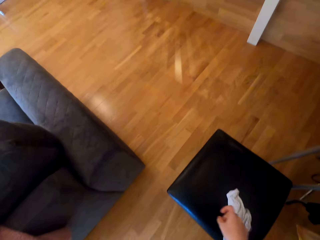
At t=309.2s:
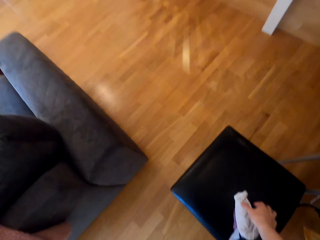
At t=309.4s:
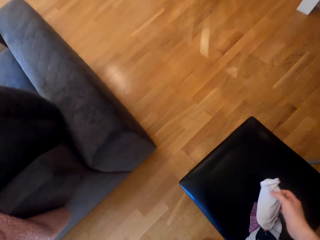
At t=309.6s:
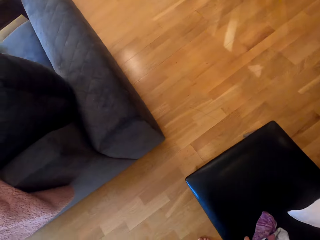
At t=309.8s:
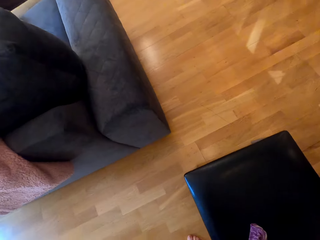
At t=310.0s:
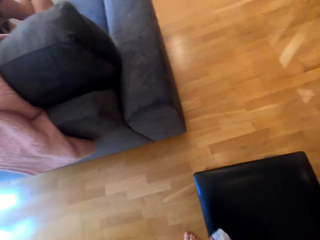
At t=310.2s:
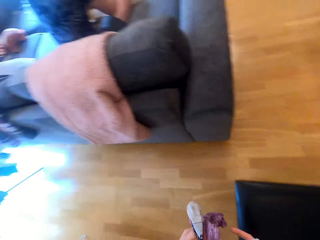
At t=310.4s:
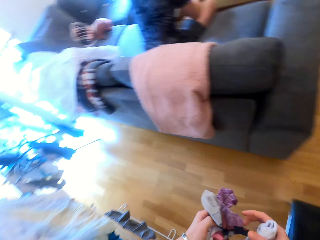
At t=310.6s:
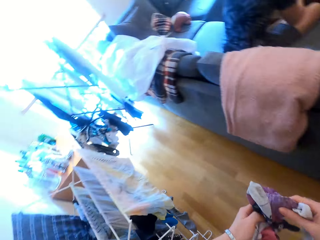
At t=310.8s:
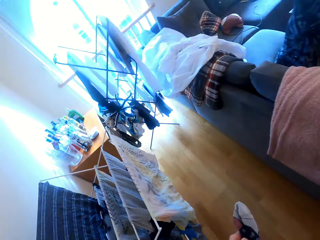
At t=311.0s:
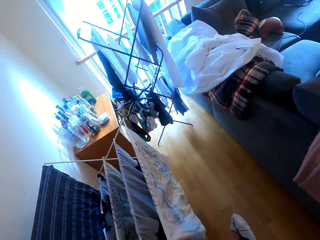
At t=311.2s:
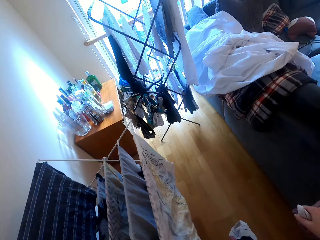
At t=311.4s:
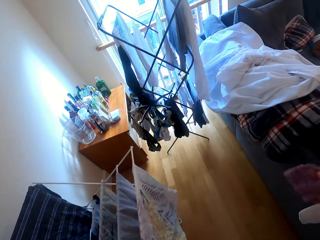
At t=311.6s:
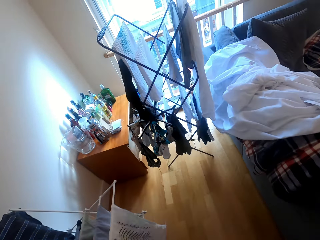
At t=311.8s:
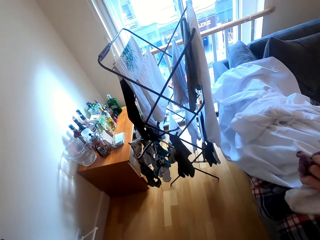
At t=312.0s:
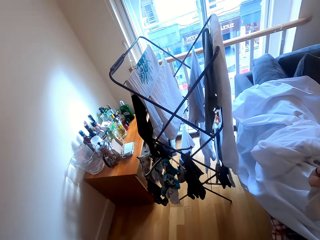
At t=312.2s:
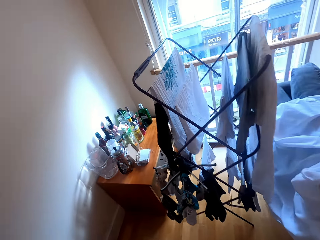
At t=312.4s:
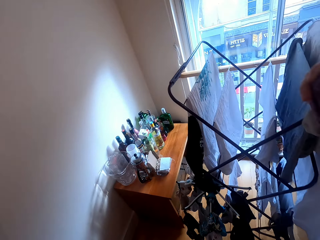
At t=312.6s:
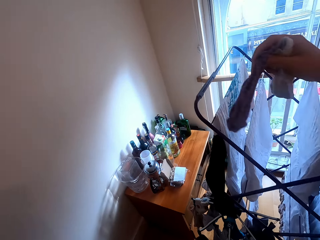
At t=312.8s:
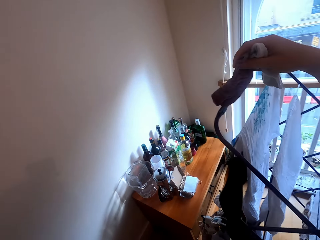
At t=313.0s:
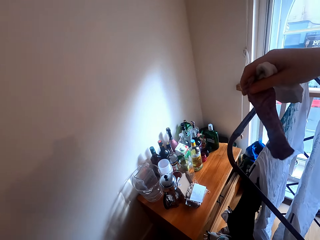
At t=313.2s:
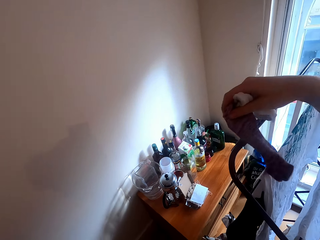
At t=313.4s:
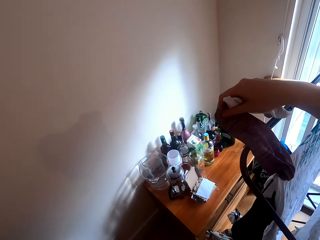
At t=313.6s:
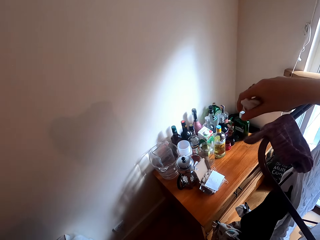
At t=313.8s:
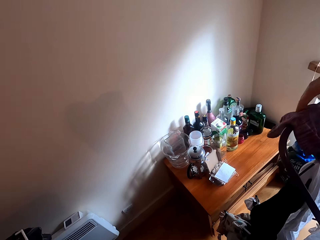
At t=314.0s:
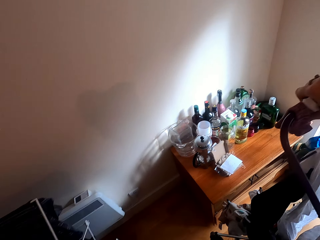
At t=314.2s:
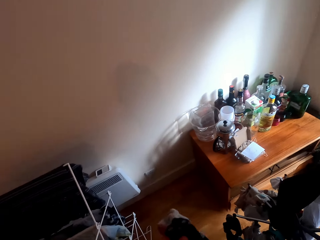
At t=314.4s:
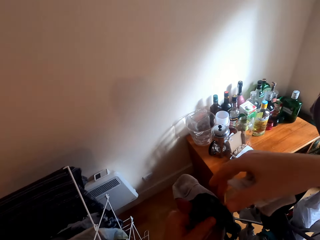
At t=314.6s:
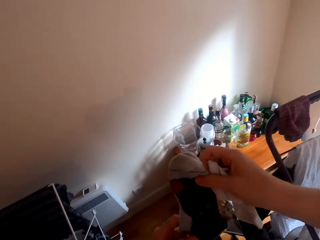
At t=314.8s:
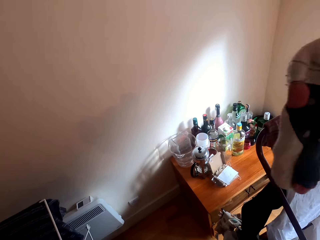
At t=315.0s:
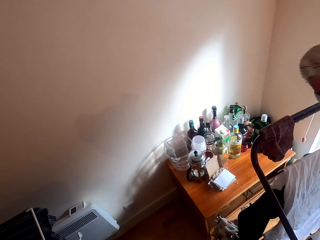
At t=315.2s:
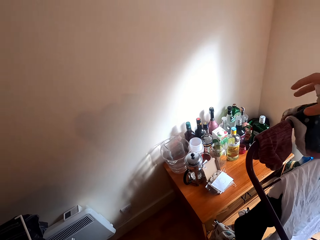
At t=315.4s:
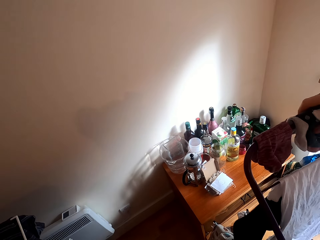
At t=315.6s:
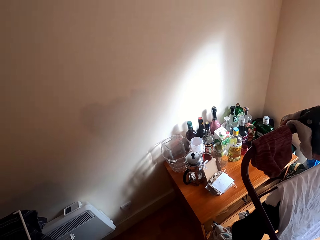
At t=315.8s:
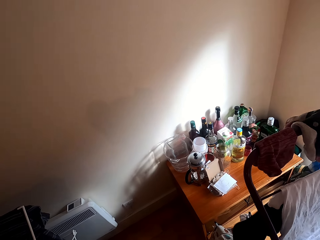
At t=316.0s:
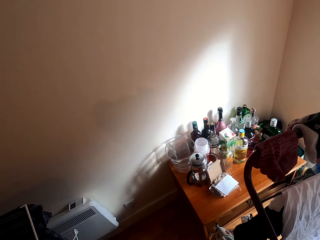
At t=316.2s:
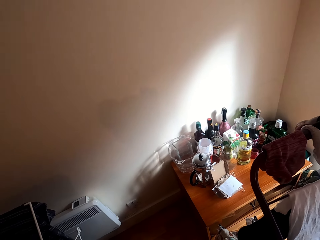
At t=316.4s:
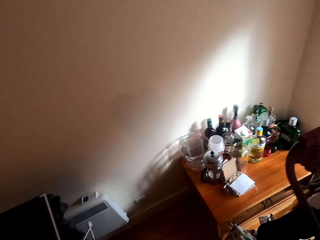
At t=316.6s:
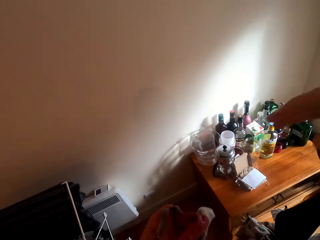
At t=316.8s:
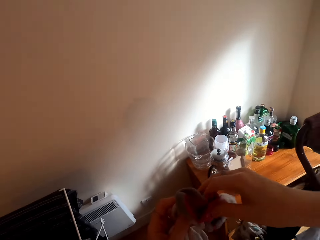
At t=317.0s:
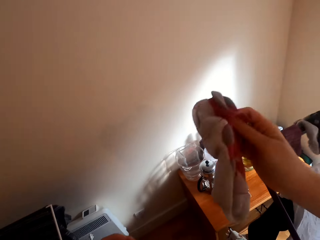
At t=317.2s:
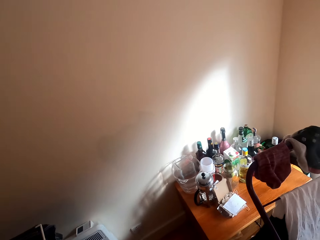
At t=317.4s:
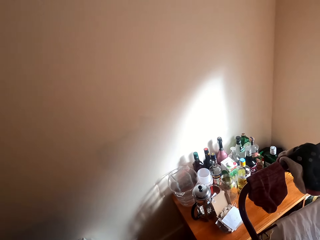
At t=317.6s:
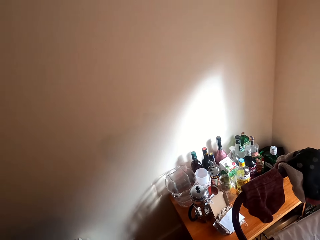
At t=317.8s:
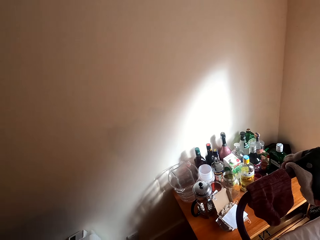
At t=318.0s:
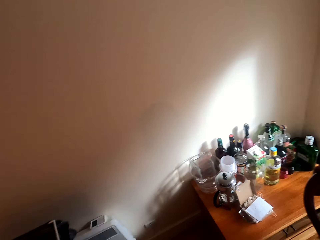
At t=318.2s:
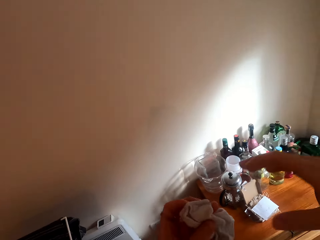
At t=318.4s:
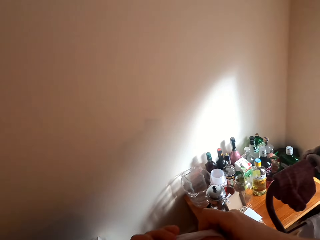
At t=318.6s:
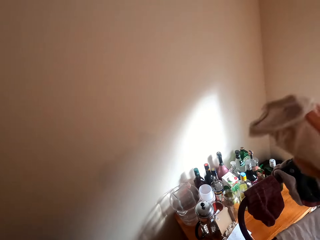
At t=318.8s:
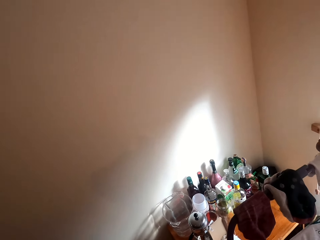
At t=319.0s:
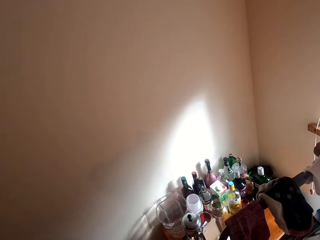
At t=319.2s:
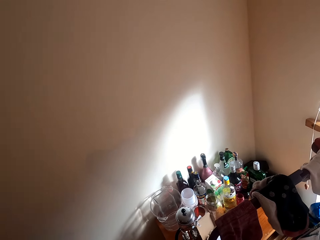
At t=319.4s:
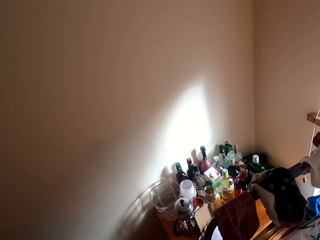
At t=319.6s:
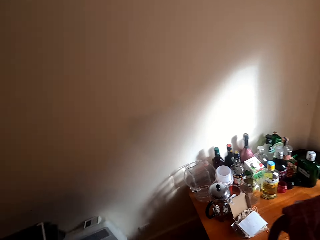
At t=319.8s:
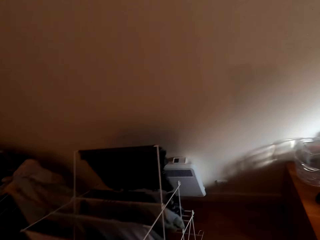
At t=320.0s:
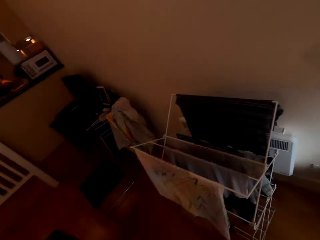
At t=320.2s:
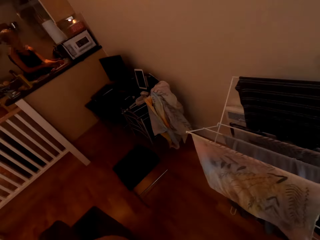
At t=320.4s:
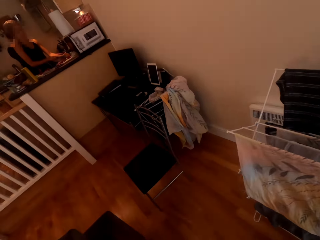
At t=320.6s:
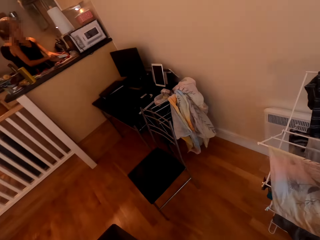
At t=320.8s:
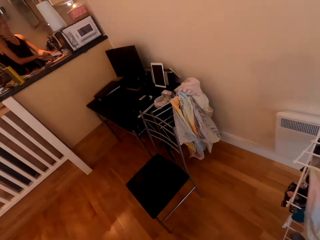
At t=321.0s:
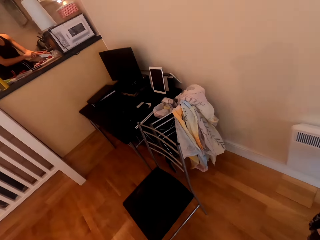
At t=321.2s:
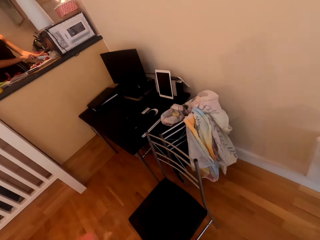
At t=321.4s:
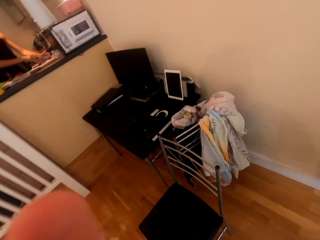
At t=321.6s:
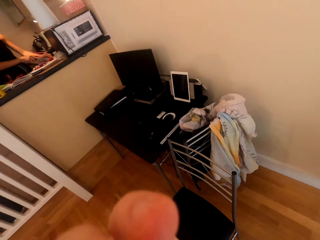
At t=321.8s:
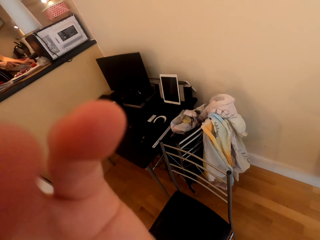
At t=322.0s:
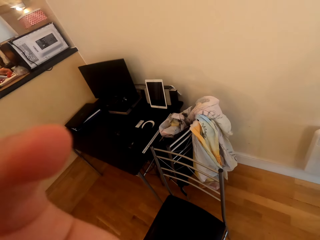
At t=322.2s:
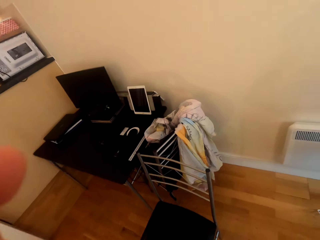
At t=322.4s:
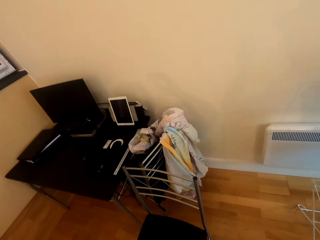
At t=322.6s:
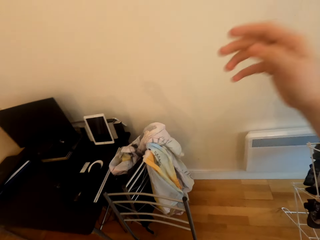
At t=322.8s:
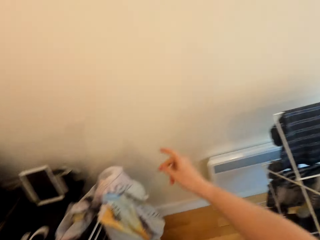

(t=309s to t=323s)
The camera wearer collects socks on the chair. They unfold the sock. They hang the socks on the rack. They move around the room.

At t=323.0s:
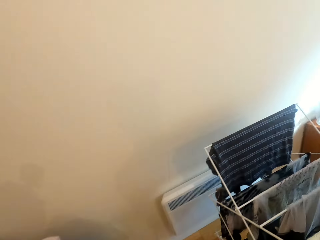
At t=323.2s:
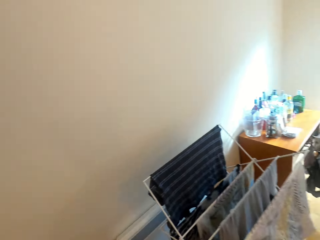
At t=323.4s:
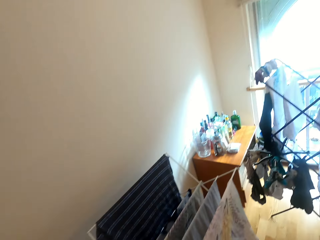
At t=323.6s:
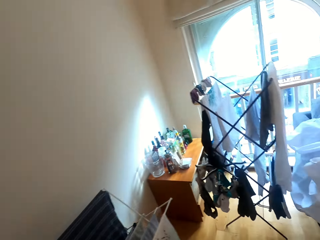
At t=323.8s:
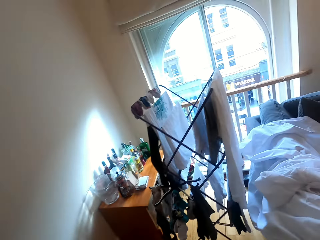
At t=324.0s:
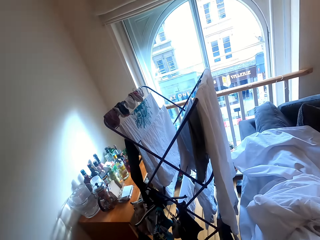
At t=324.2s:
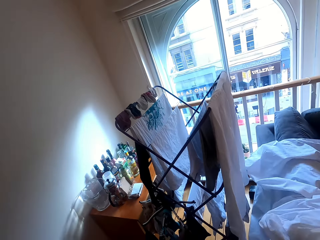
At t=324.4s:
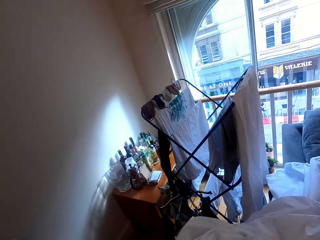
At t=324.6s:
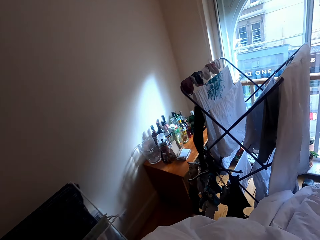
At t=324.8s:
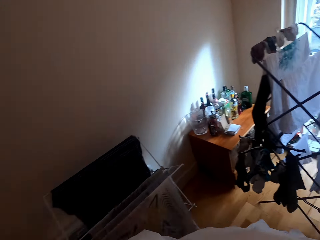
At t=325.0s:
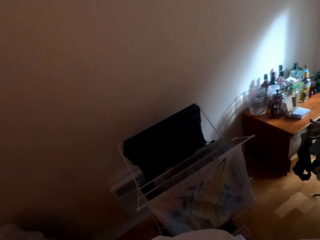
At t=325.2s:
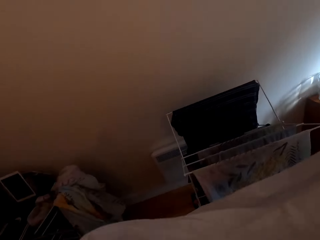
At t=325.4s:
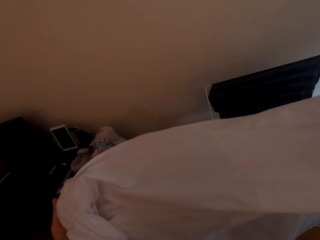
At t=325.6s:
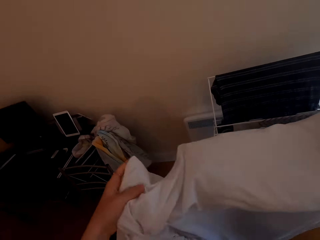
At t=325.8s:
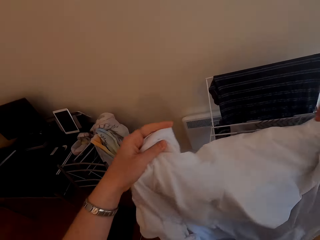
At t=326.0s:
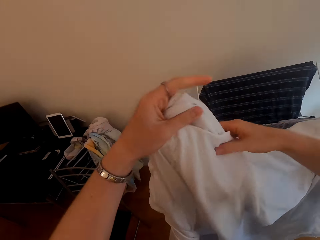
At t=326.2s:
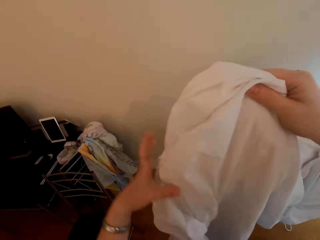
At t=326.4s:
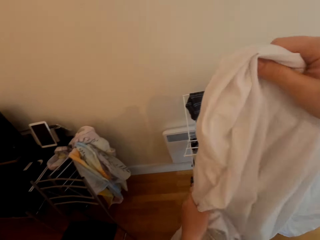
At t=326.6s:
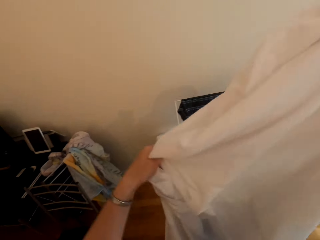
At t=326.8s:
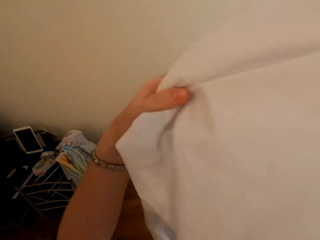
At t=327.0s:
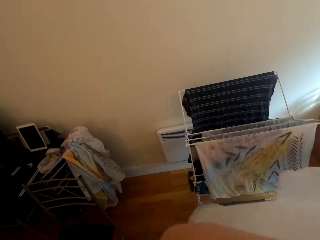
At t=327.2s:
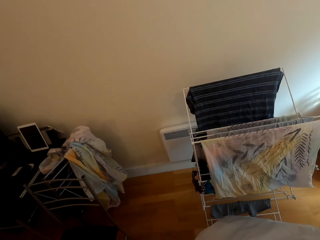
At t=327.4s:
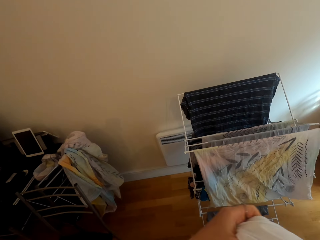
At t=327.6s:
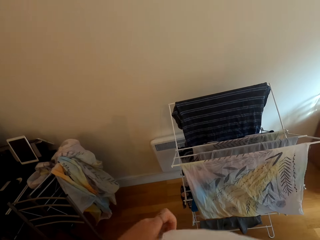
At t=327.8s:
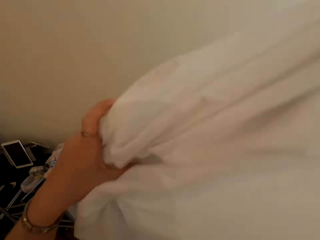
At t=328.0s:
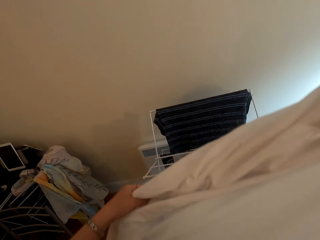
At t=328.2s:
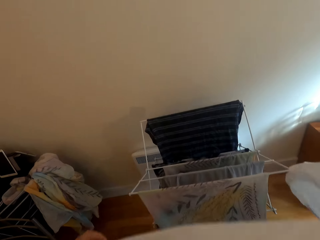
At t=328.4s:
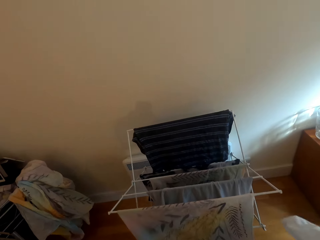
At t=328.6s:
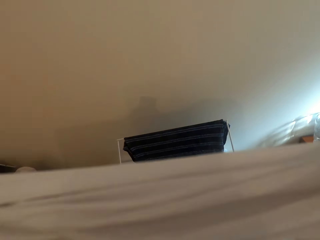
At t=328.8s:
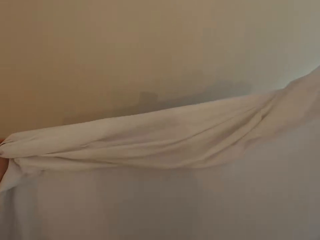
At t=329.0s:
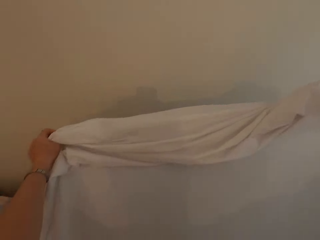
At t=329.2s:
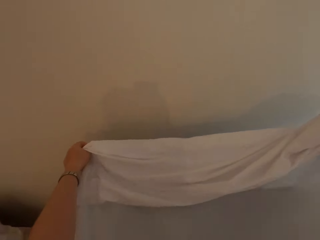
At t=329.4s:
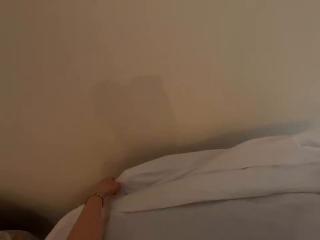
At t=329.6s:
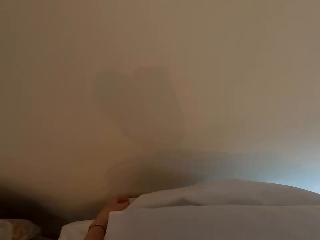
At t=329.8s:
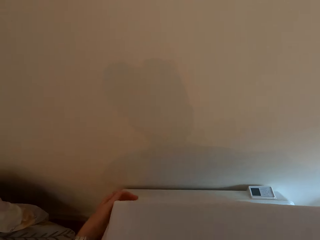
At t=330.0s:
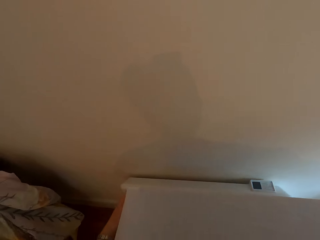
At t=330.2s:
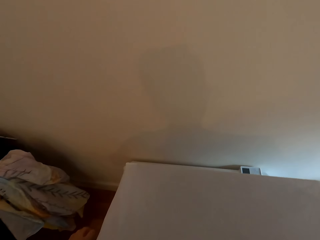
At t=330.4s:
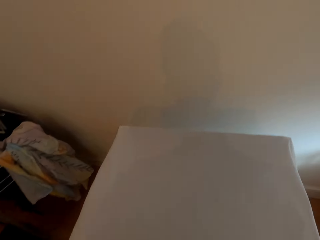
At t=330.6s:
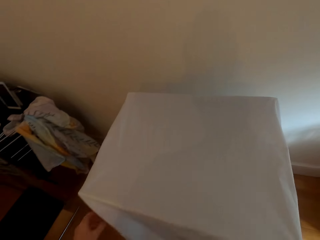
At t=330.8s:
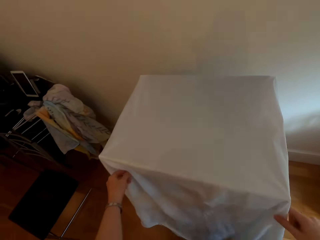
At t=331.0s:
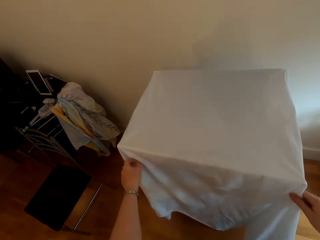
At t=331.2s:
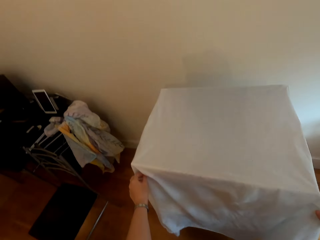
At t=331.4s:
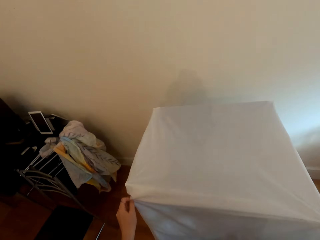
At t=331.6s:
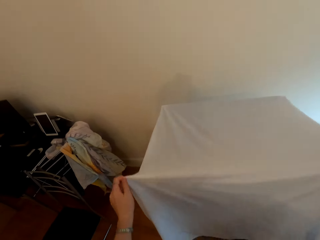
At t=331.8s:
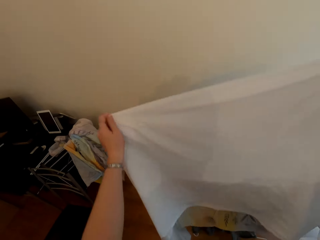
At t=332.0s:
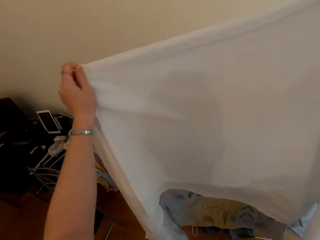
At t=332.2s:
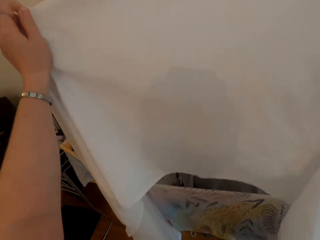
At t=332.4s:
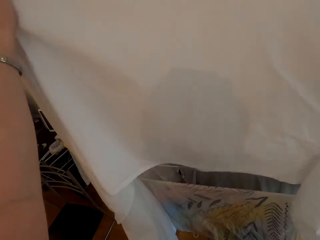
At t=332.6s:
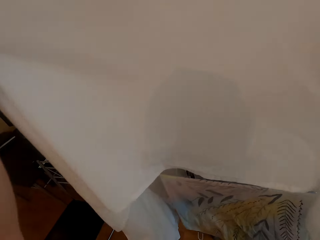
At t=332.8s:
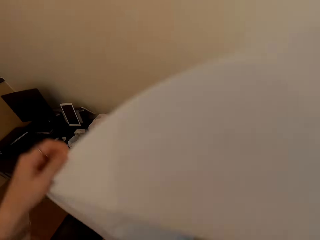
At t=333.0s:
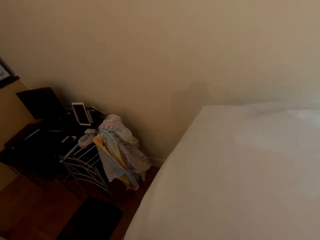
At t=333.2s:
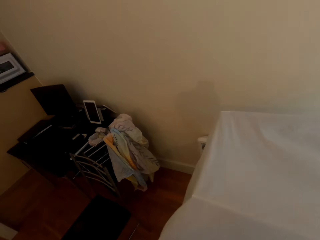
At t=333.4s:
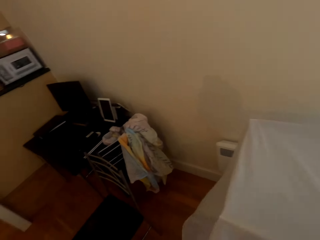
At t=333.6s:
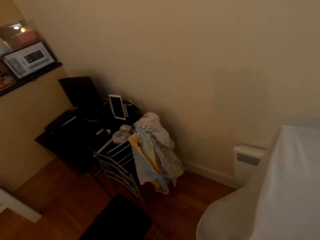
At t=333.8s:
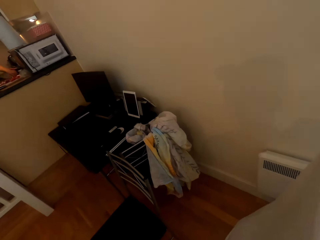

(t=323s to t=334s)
The camera wearer picks up a sheet. They unfold the sheet. They place the sheet on the cloth rack. They pull the sheet.
